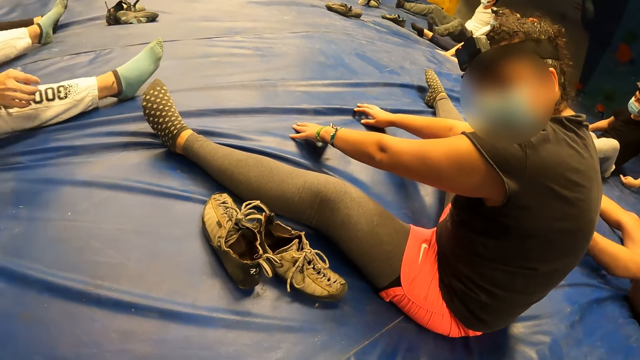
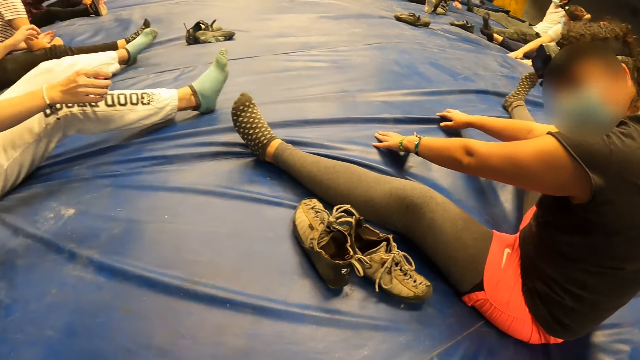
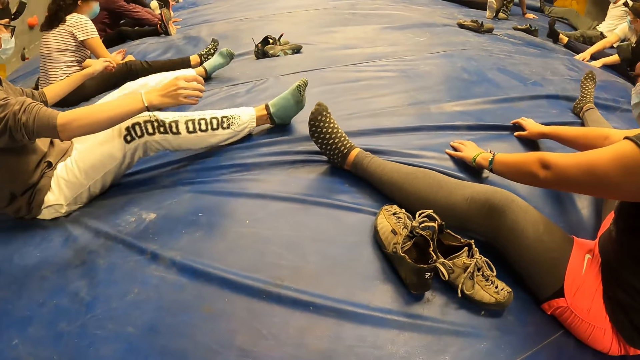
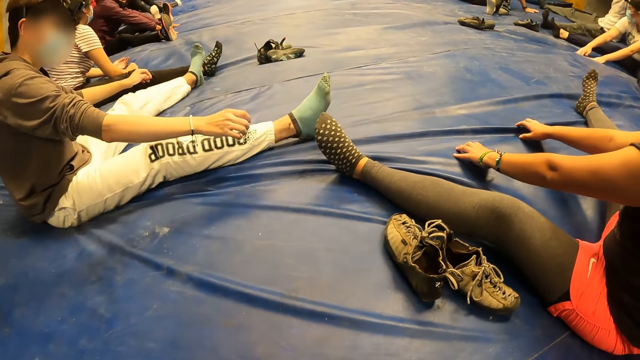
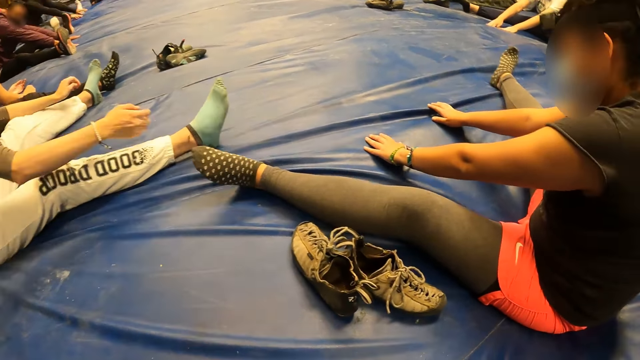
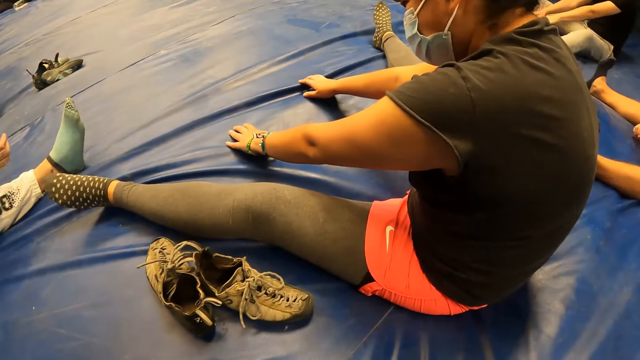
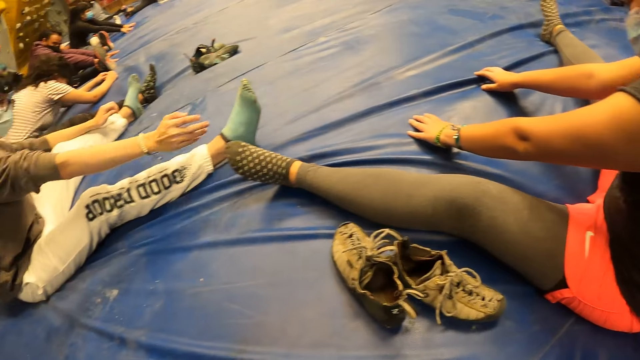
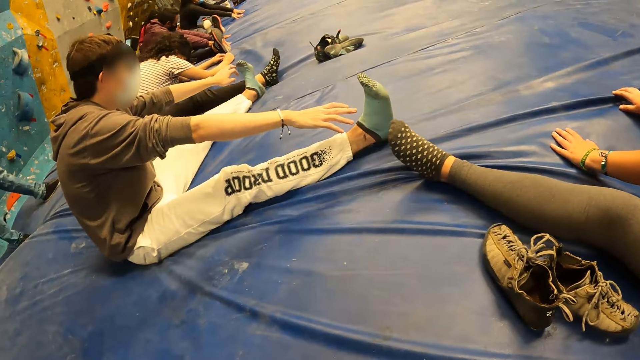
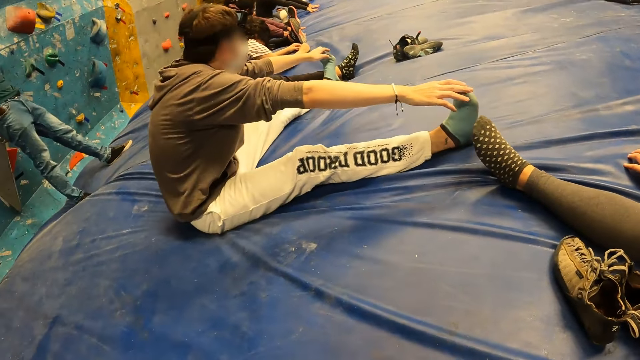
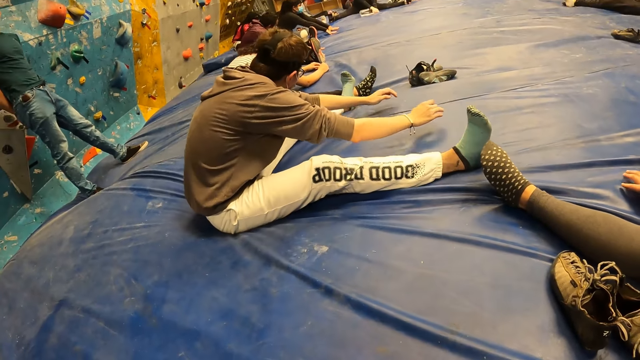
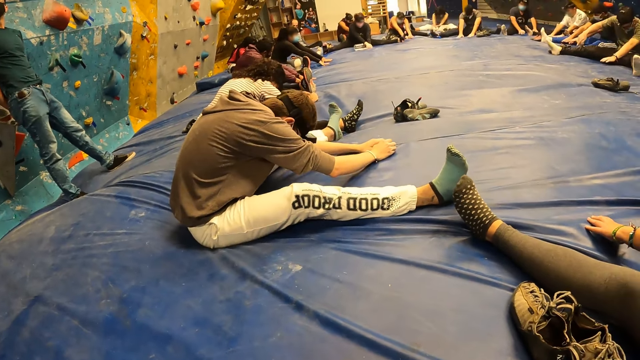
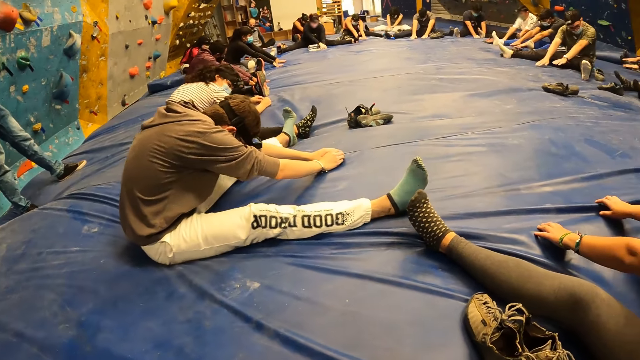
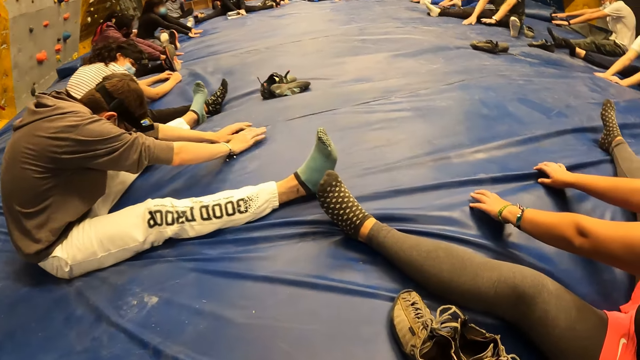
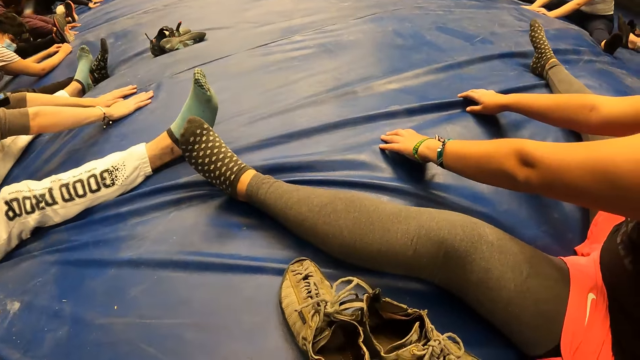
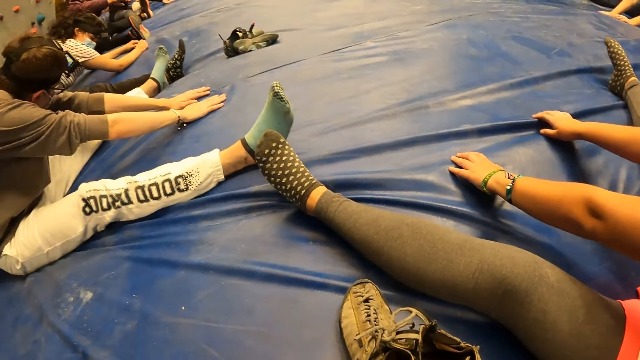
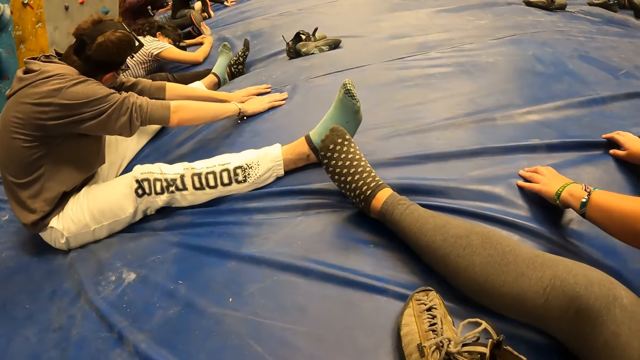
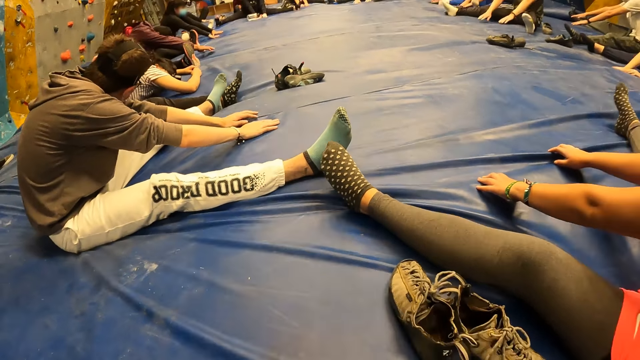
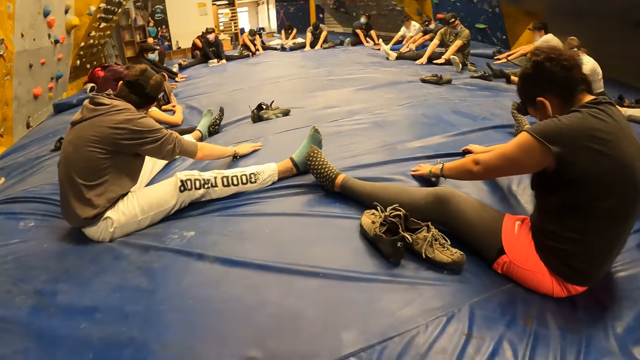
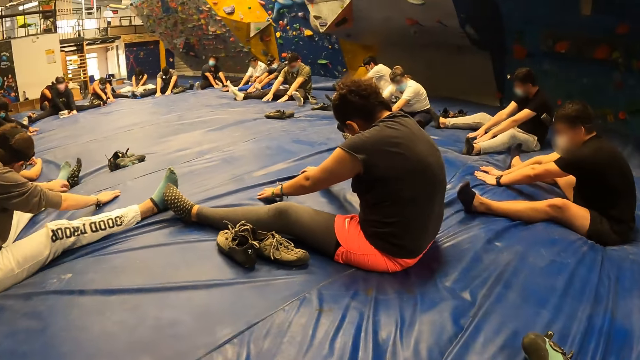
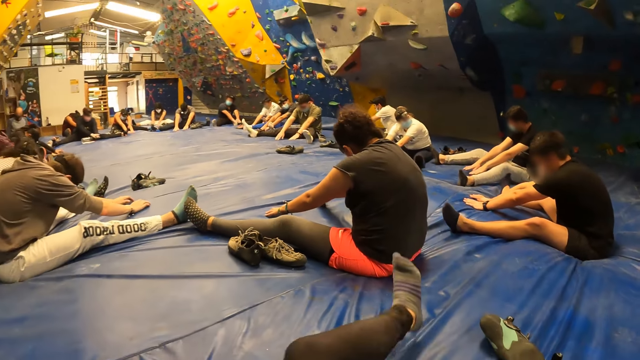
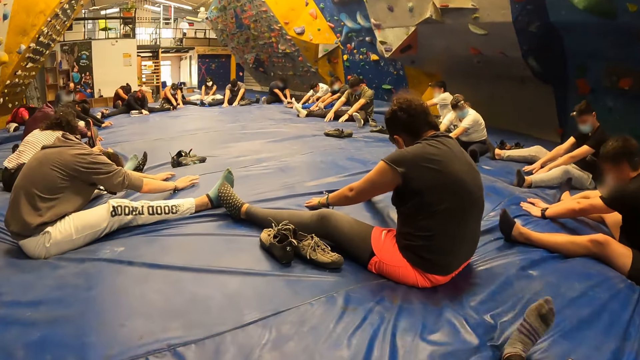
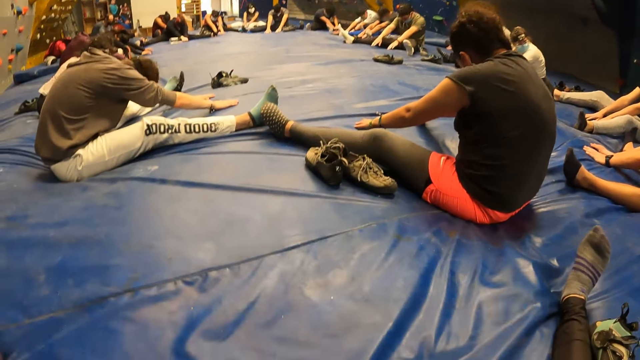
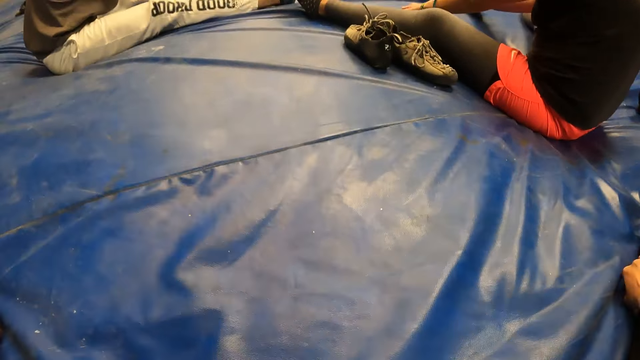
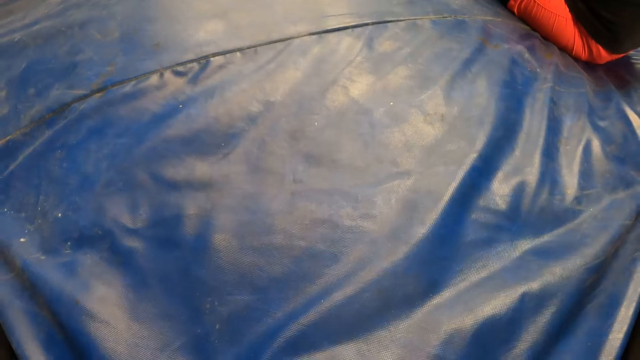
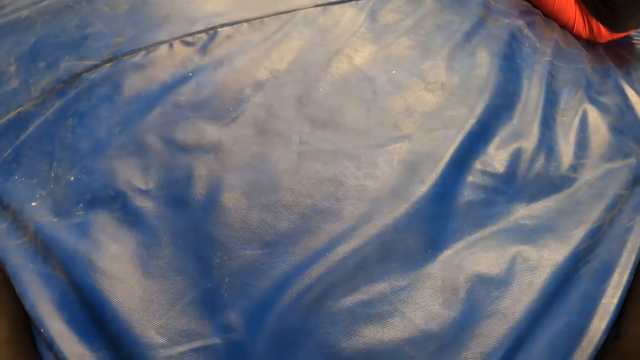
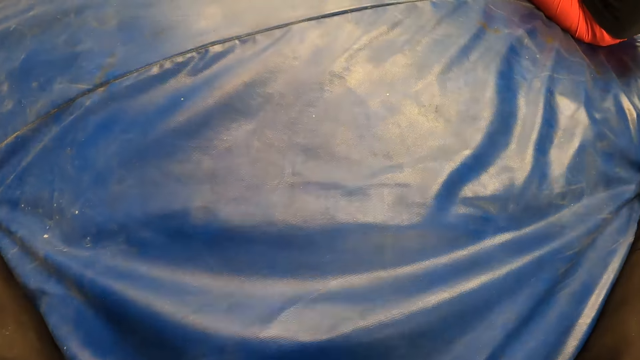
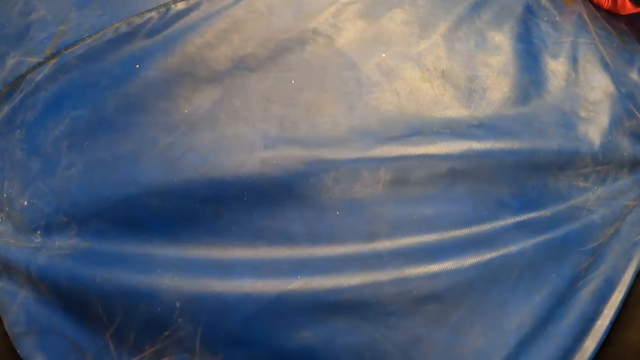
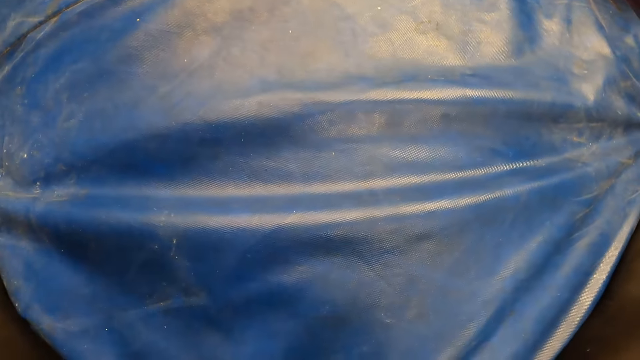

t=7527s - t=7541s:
The camera wearer interacts with a woman. They look around. They stretch out the right leg and right hand. They gaze at the surface.

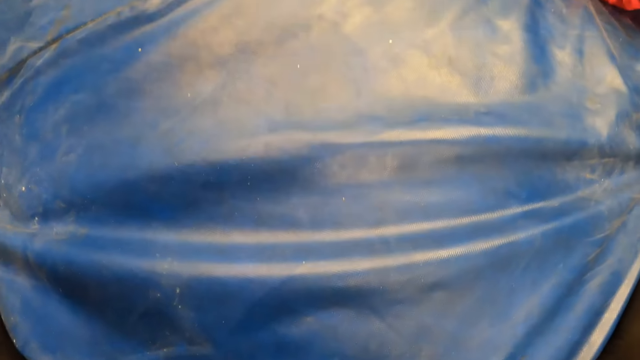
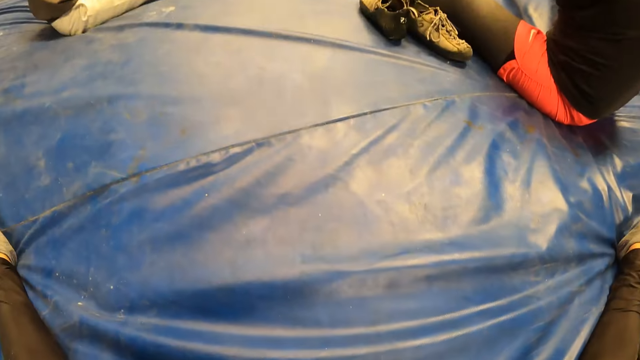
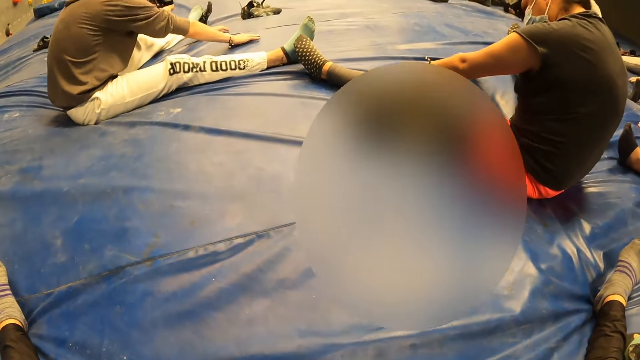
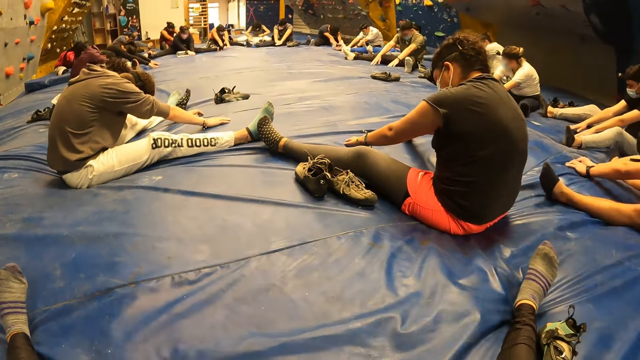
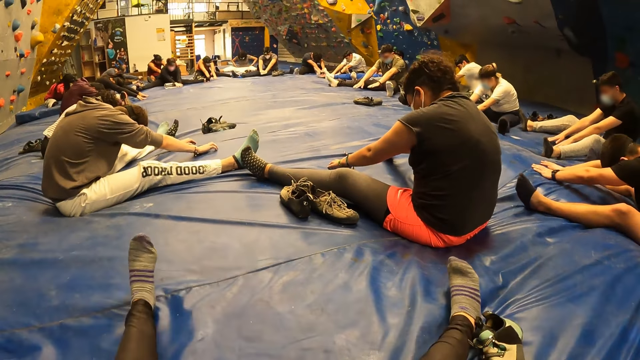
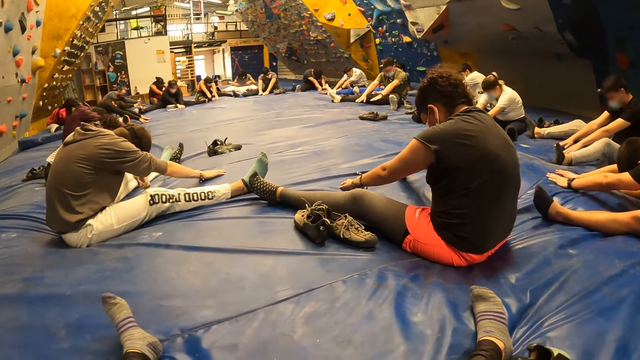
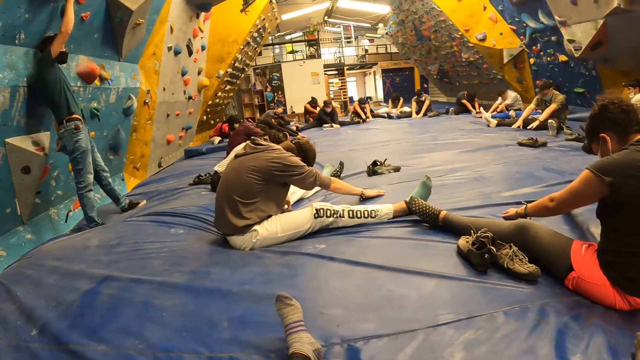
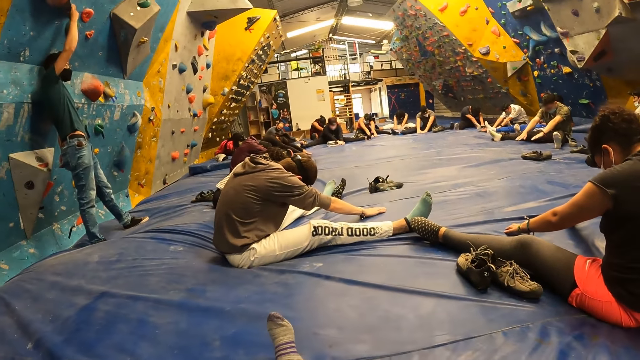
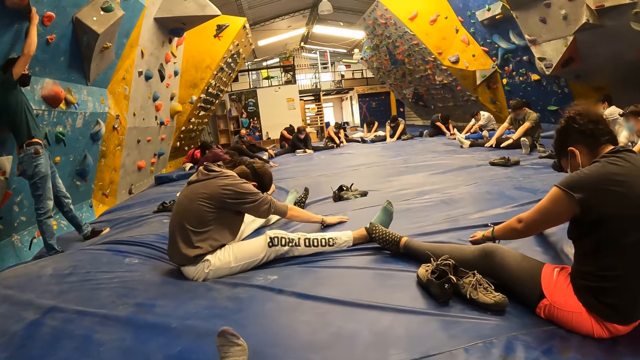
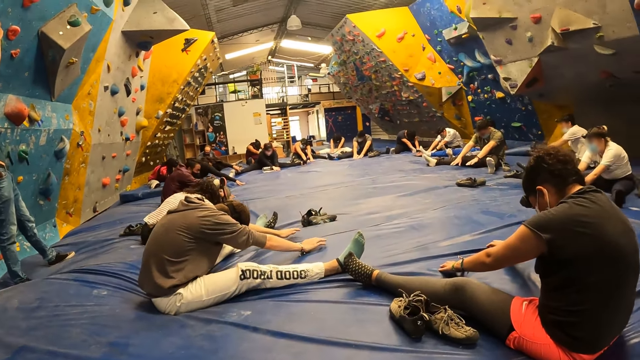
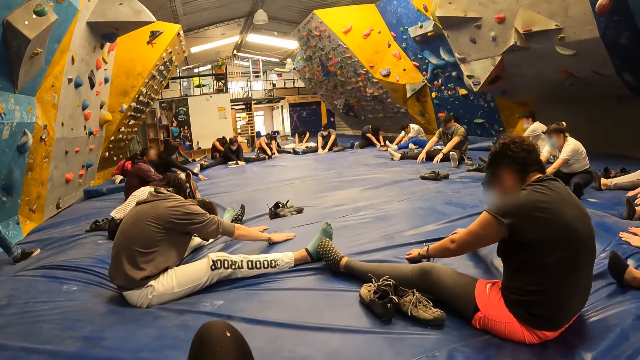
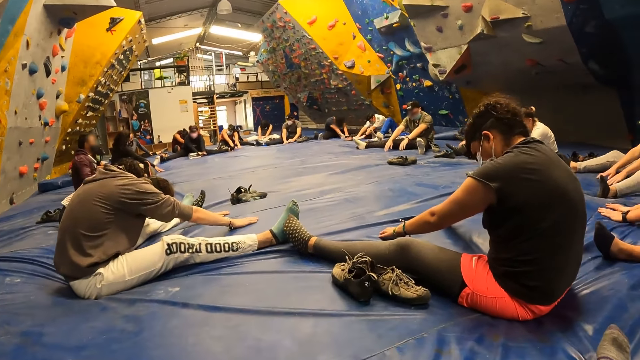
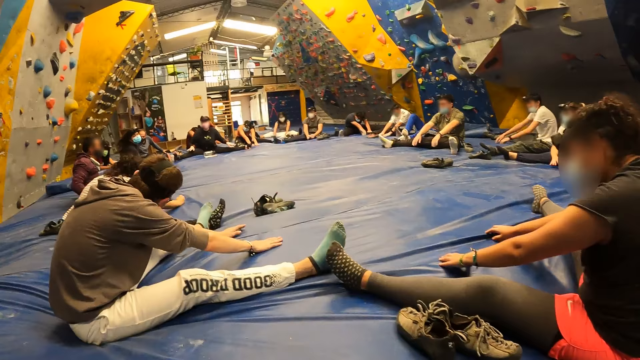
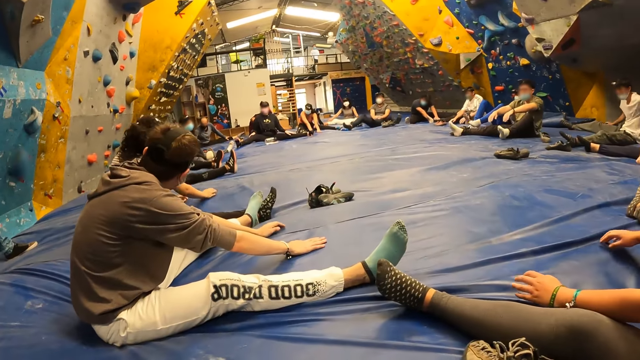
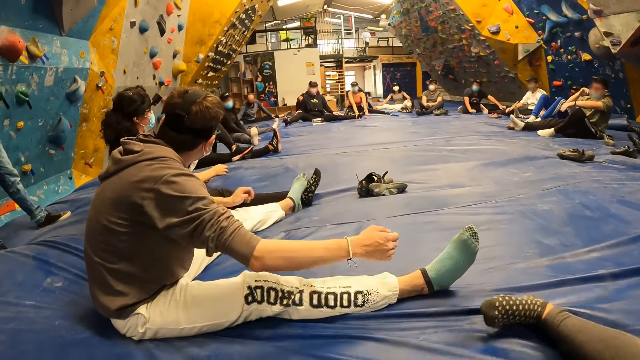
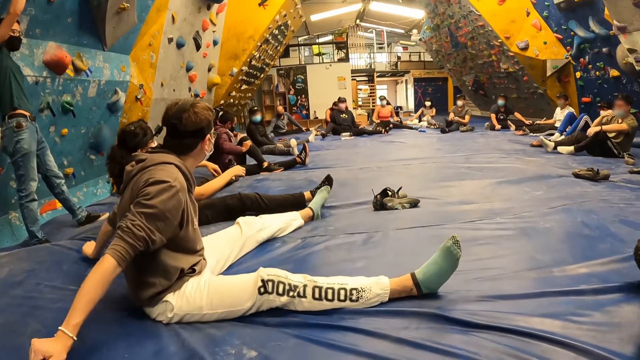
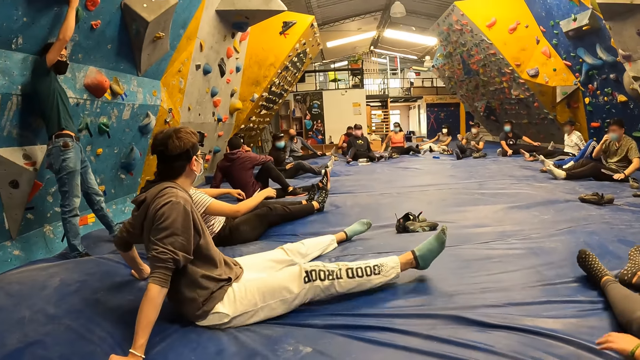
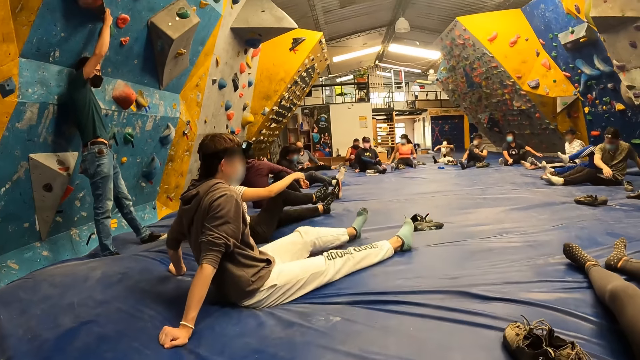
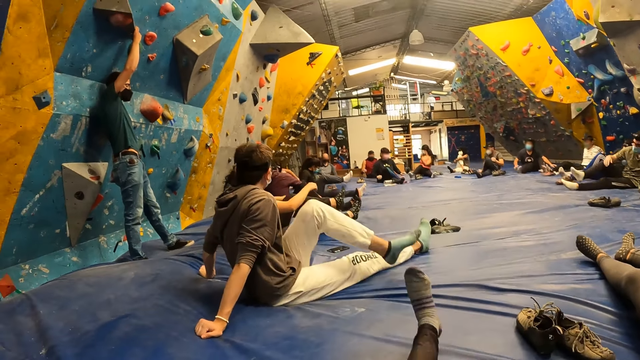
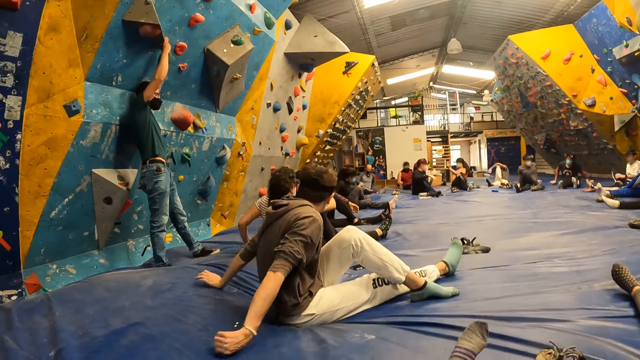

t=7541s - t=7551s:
The camera wearer moves their legs. They look around. They lean forward. They look around. They stretch out a leg.
